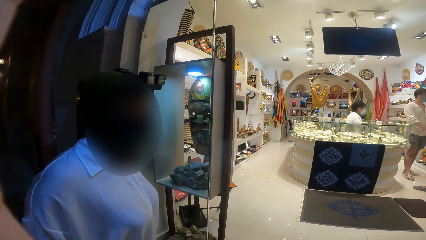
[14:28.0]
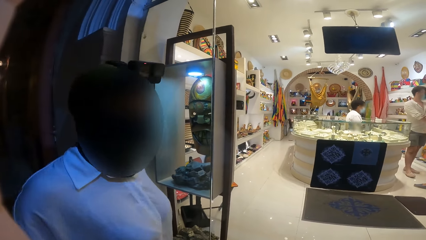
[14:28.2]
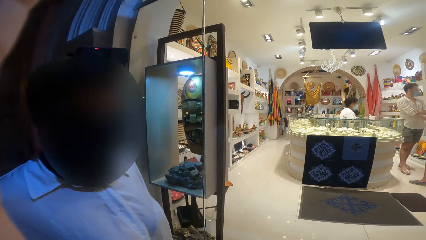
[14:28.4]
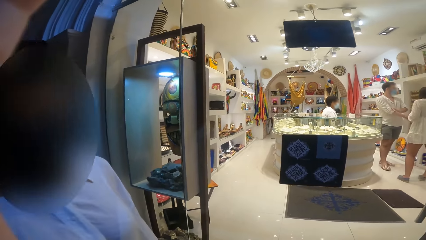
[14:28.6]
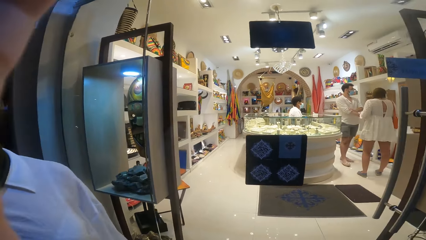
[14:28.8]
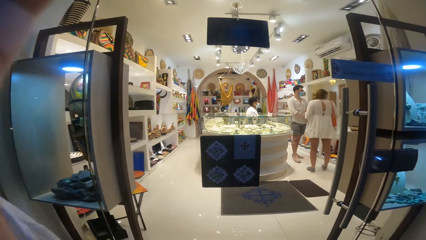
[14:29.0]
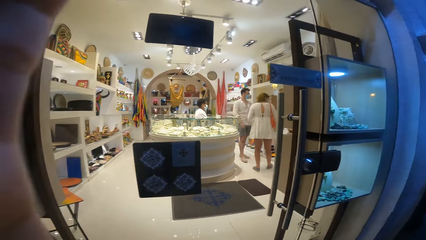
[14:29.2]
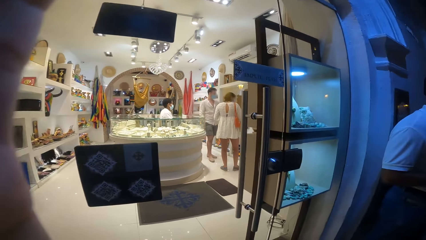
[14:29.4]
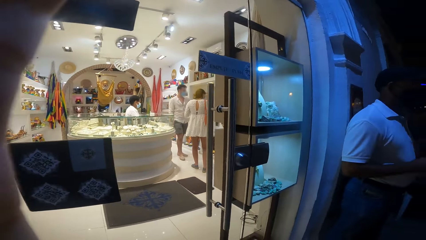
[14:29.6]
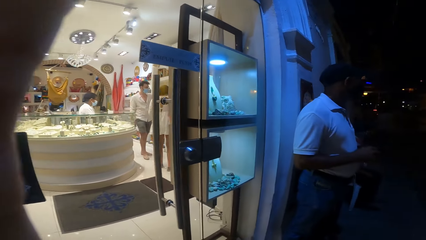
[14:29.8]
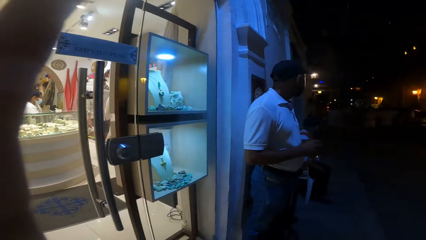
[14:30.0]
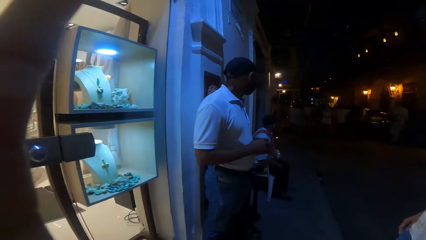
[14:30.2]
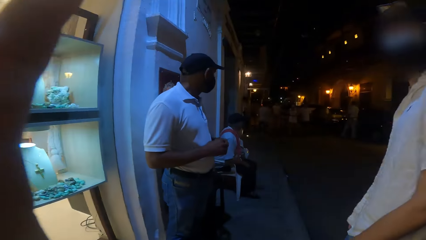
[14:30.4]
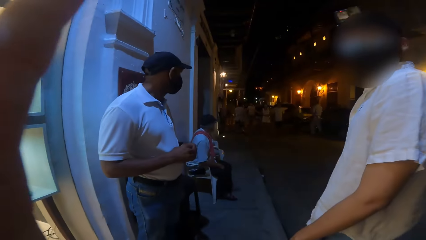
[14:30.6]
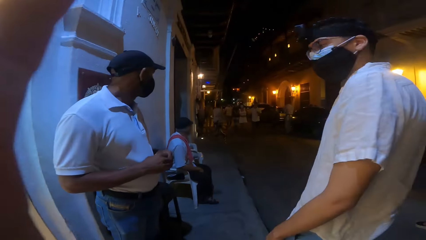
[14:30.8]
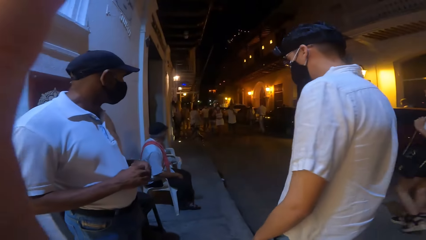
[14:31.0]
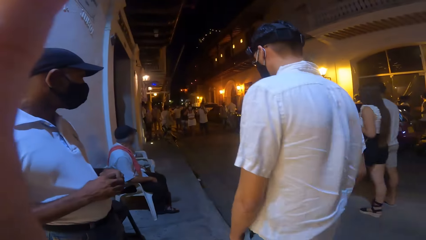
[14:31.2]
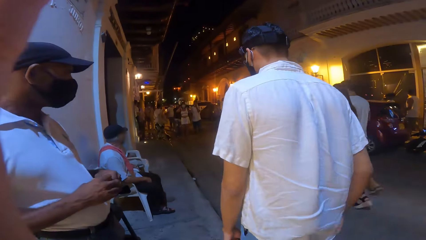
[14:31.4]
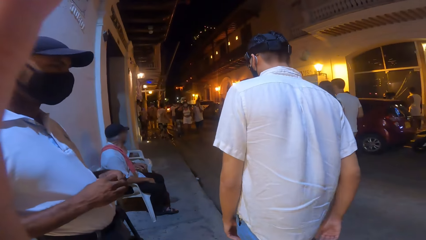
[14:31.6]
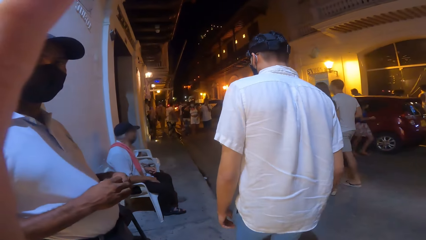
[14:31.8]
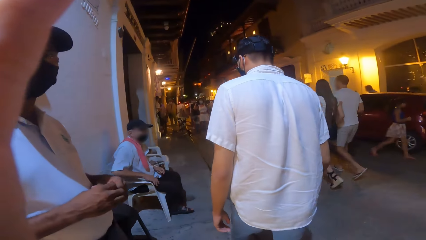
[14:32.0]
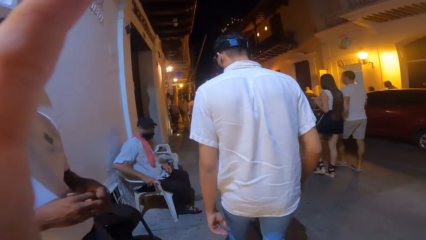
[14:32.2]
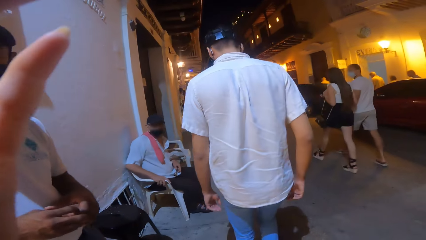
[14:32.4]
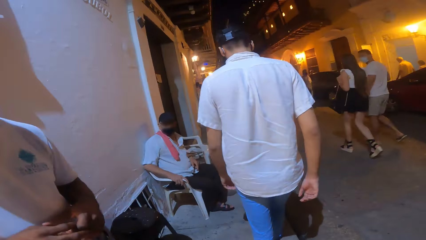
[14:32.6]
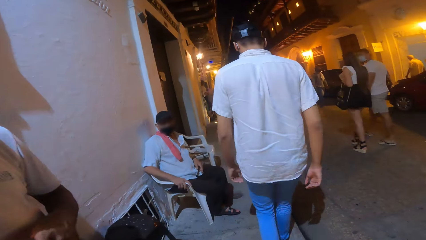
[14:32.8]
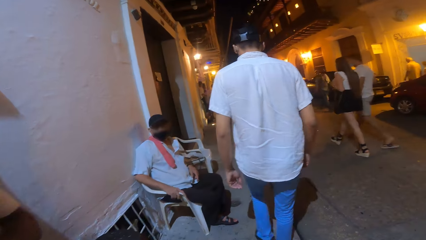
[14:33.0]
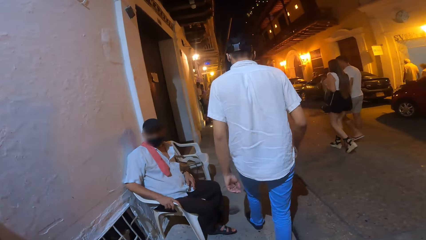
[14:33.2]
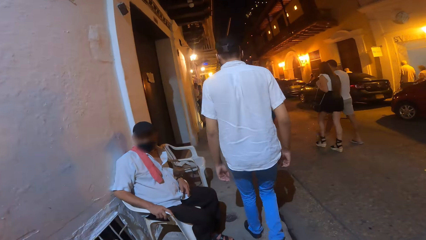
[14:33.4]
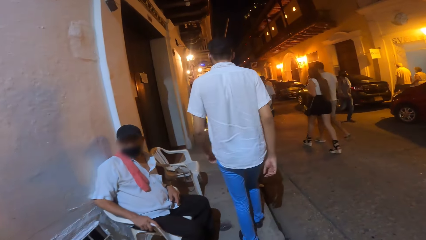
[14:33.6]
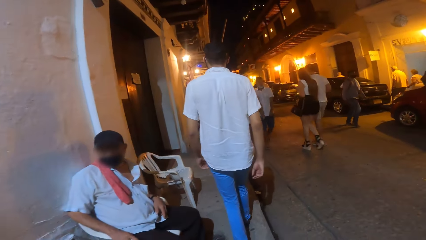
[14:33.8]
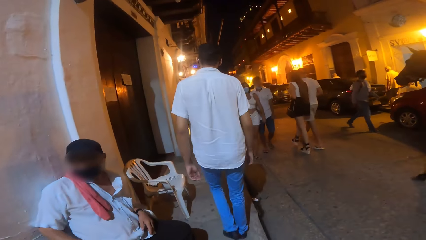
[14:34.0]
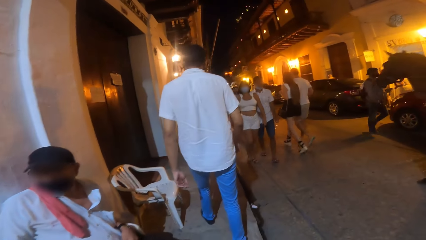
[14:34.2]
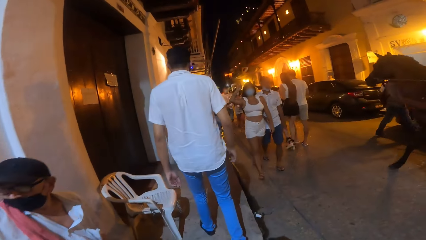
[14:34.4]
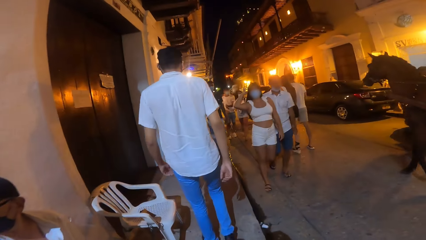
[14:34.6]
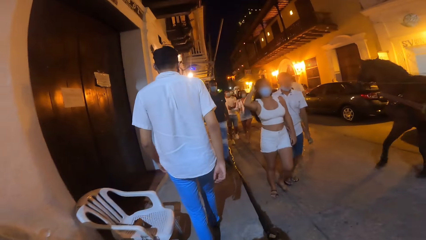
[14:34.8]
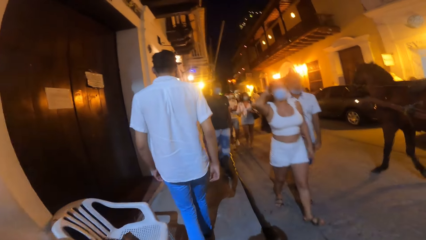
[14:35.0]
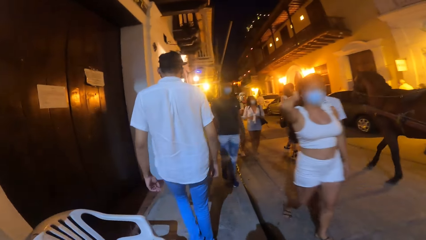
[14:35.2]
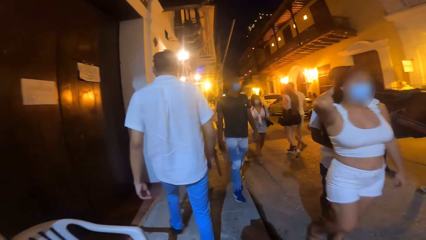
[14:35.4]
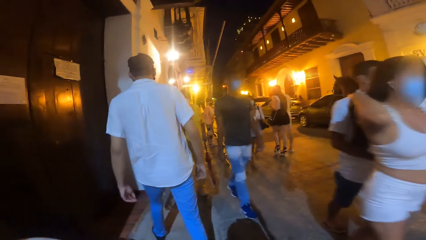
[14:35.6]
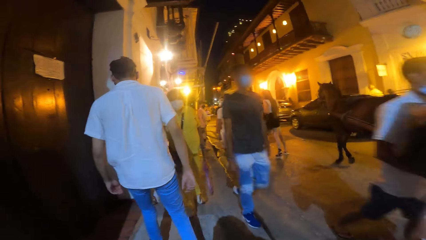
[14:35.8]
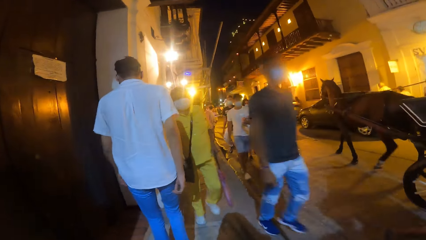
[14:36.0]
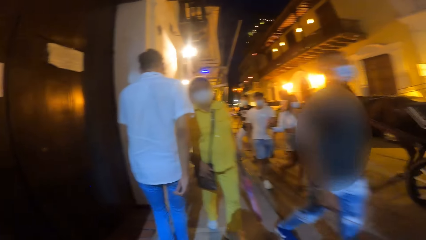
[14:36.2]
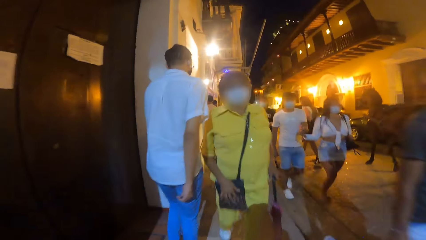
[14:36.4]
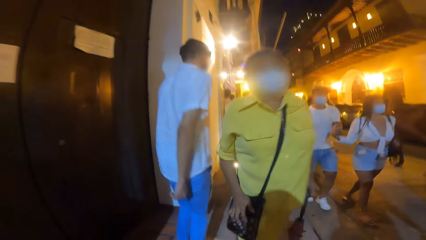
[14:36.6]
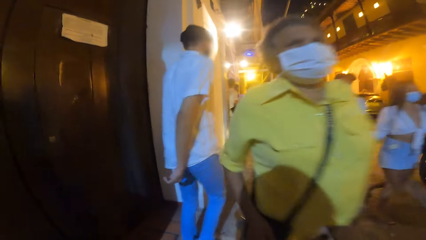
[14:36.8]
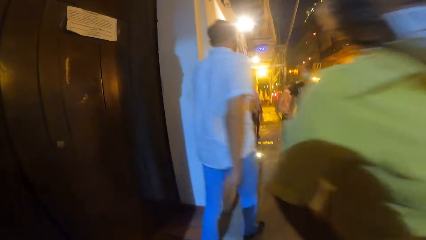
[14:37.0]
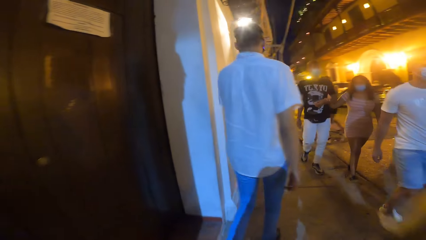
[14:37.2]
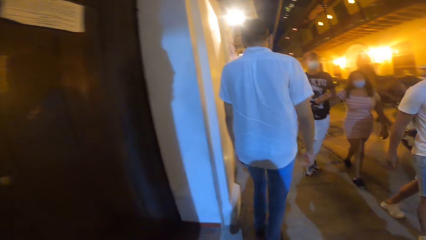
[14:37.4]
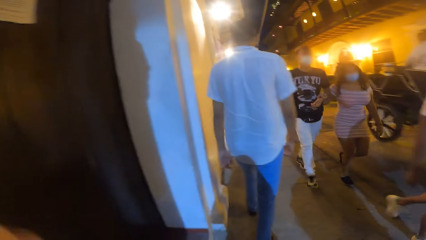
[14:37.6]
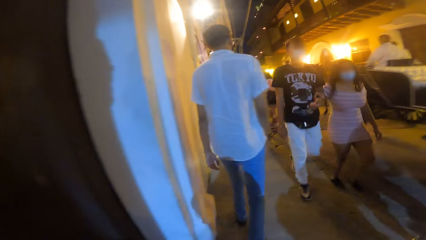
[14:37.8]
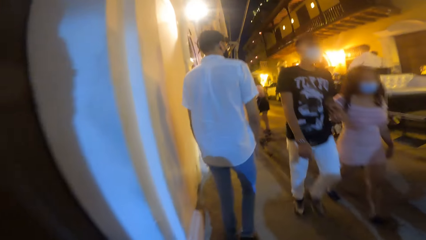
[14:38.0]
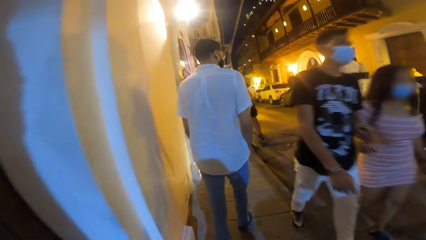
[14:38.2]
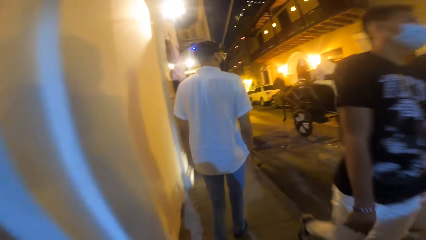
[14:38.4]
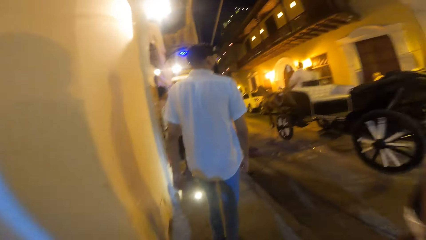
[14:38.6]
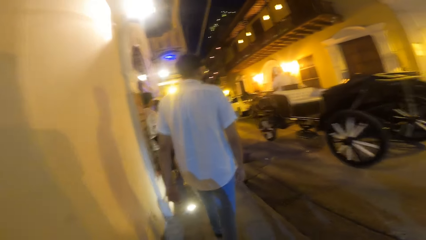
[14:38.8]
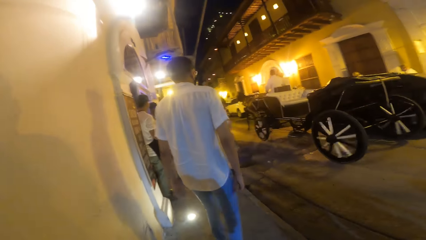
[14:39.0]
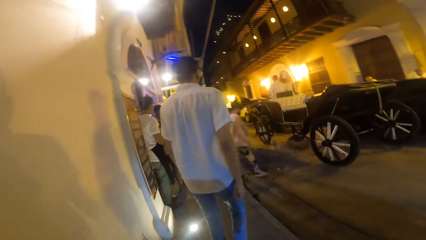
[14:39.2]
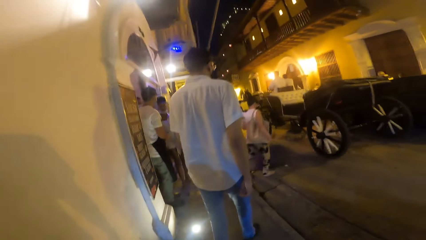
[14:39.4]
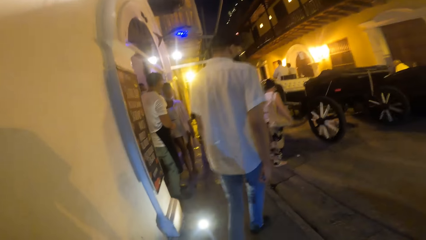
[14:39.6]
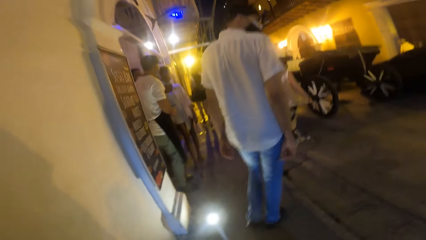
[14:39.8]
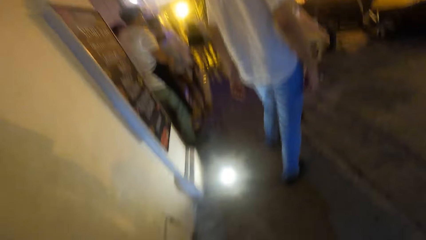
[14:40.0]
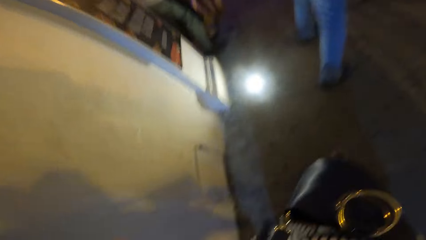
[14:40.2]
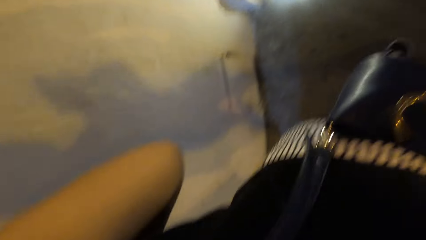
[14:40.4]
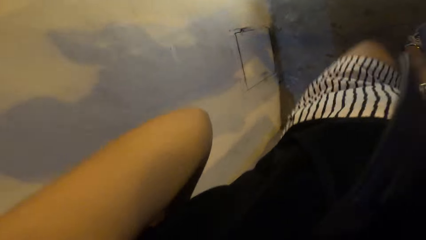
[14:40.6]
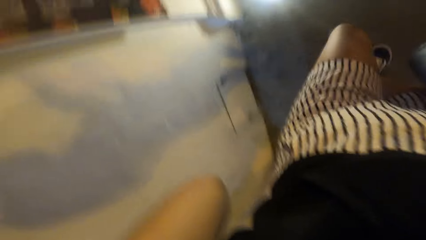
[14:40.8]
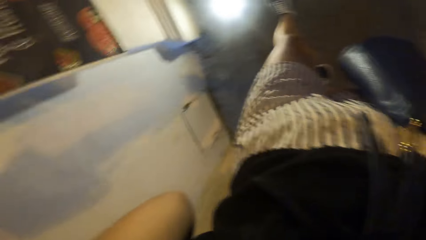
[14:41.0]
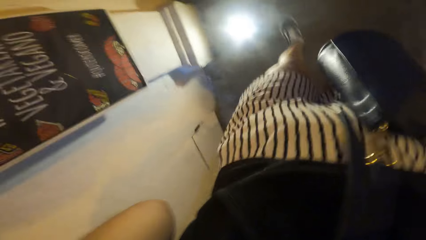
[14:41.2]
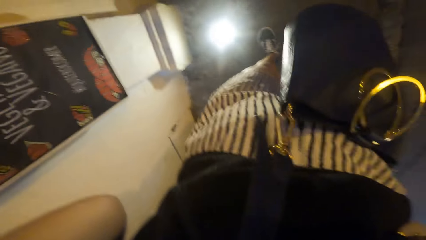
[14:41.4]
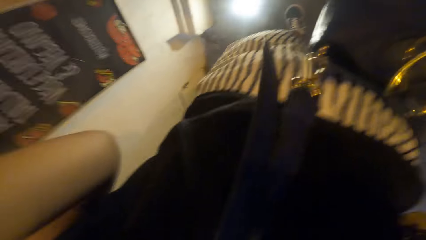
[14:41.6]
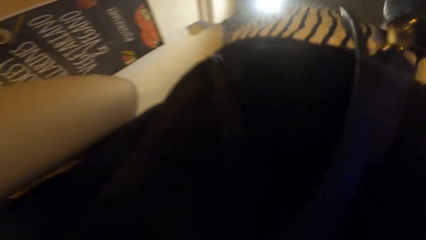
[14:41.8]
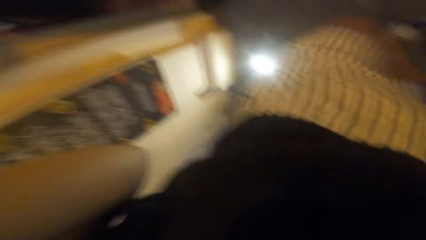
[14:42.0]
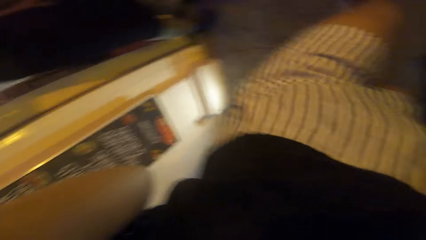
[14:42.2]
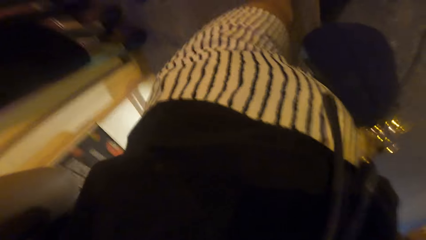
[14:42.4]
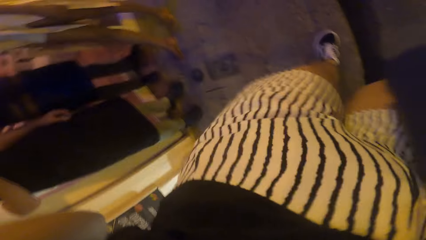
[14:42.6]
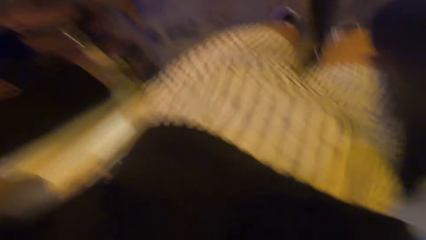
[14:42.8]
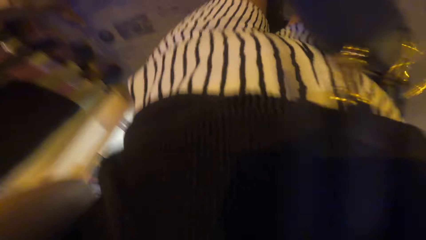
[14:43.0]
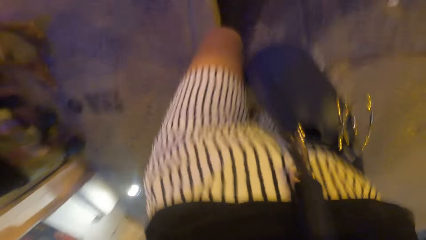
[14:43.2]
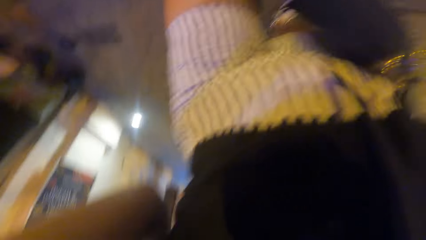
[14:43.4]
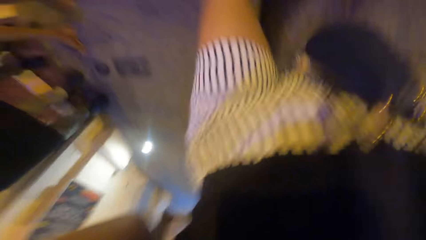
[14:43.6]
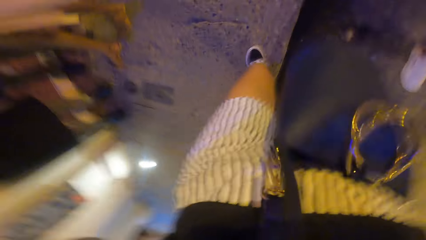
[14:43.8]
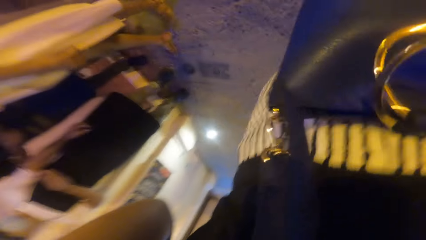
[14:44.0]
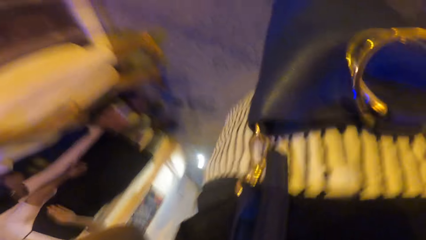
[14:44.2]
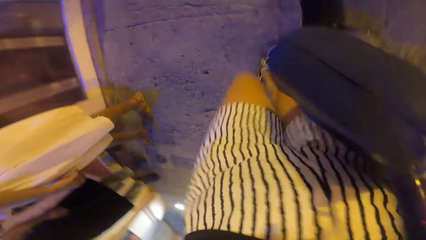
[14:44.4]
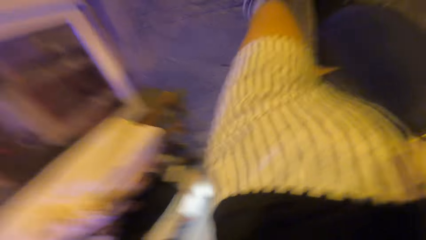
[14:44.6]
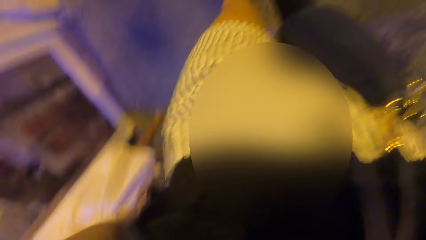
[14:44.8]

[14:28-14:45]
The camera wearer walks on the pavement. The man walks on the pavement.
